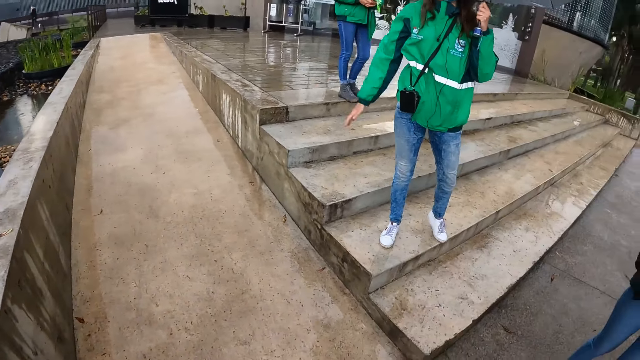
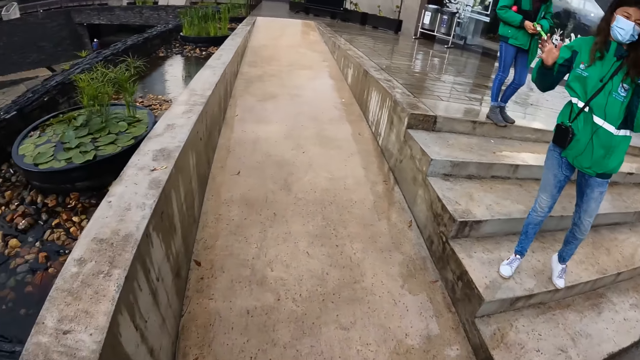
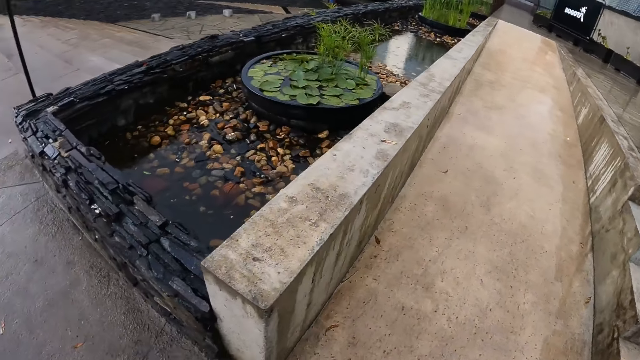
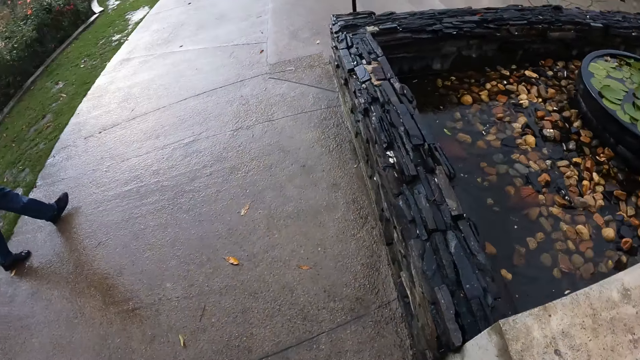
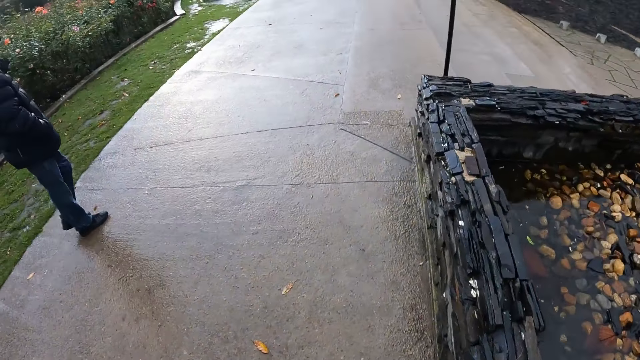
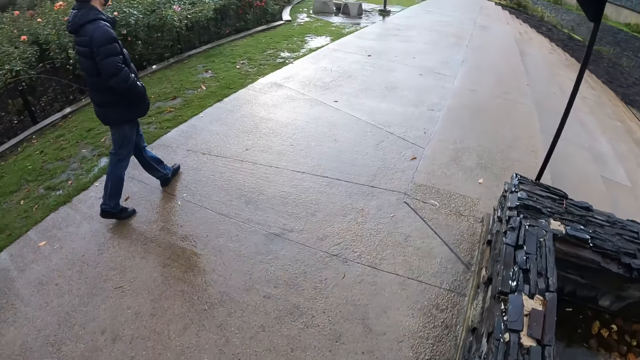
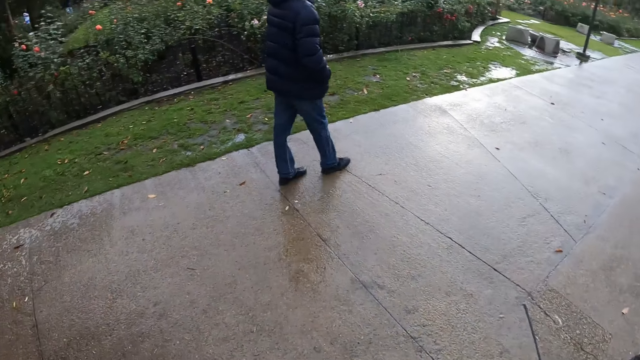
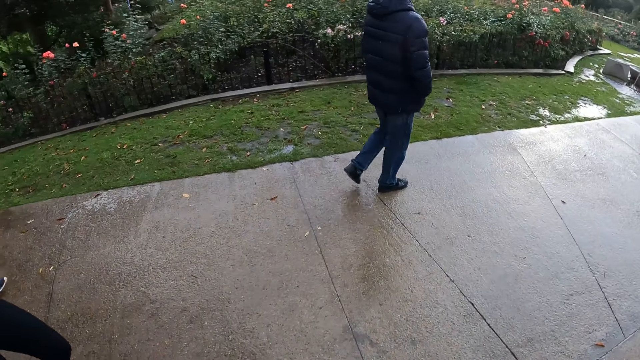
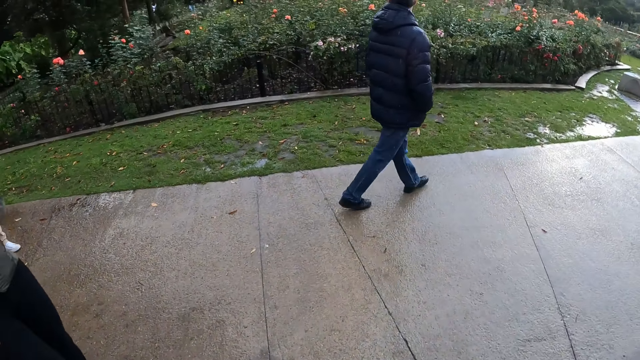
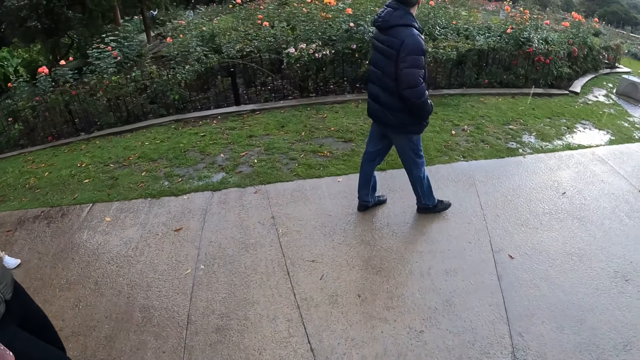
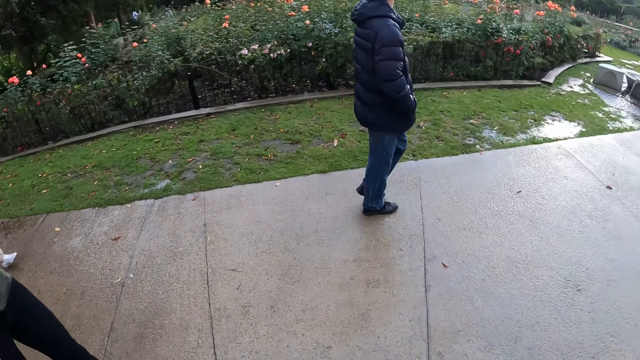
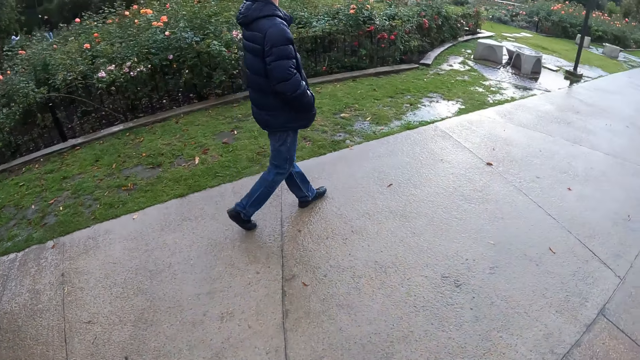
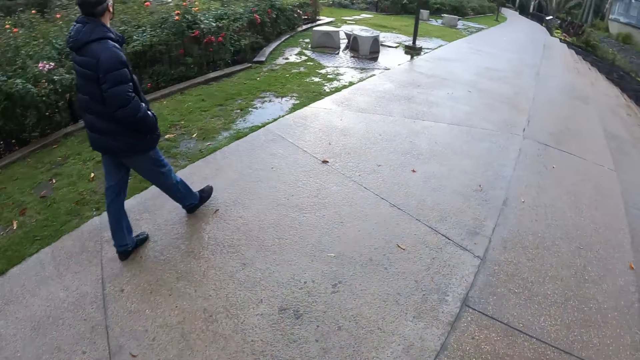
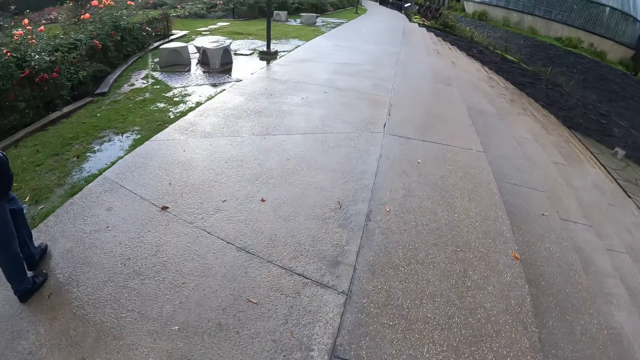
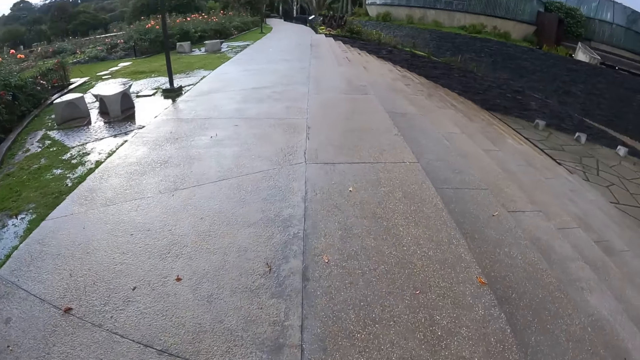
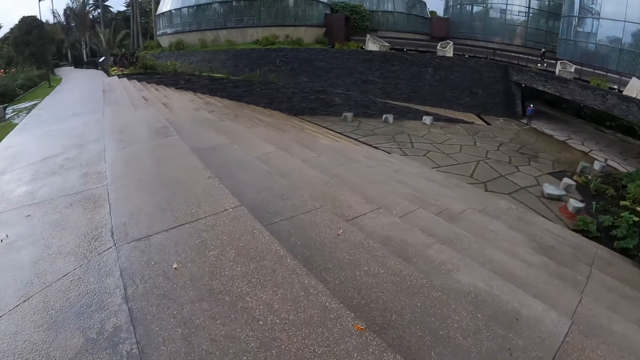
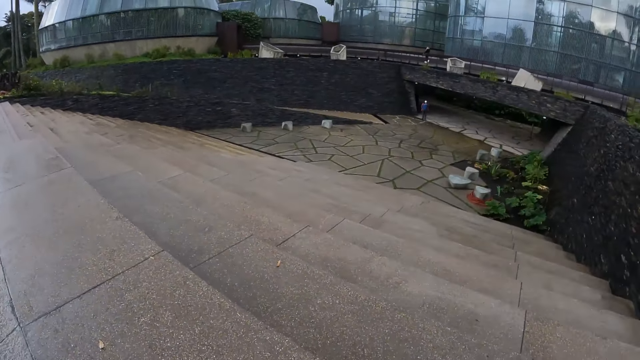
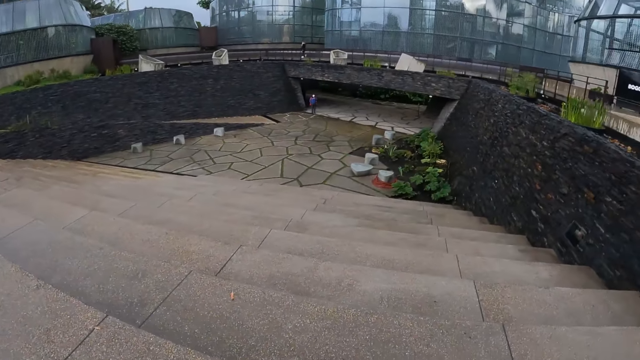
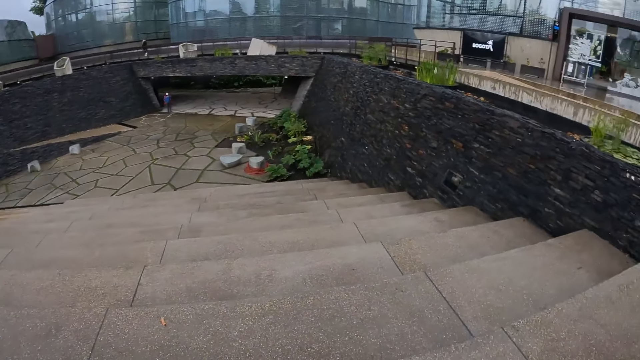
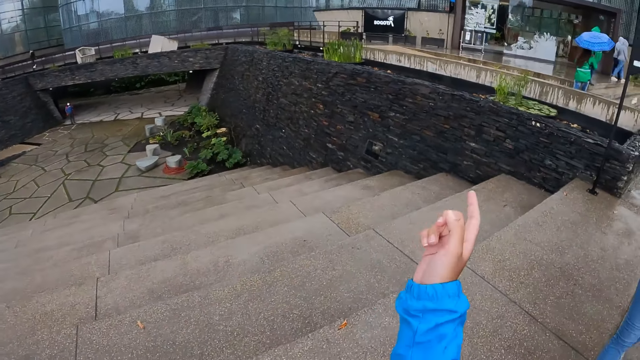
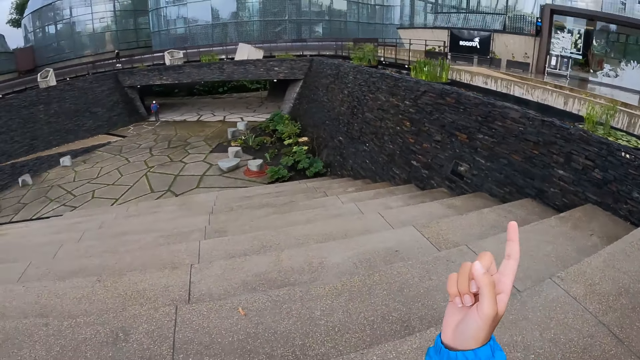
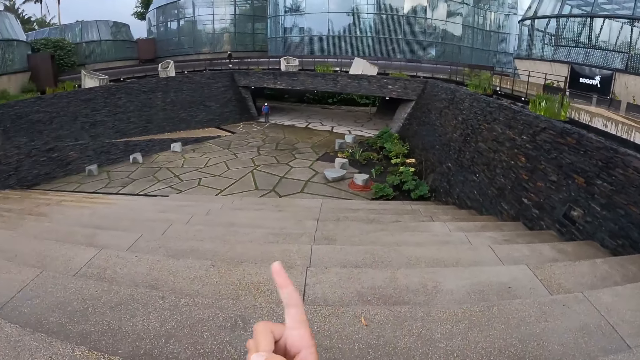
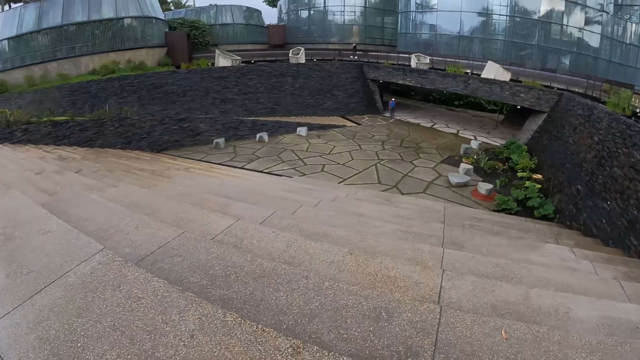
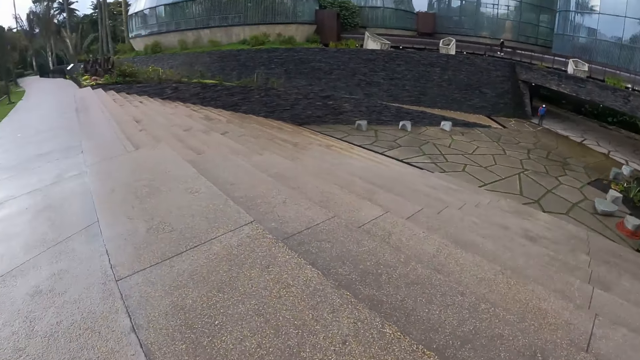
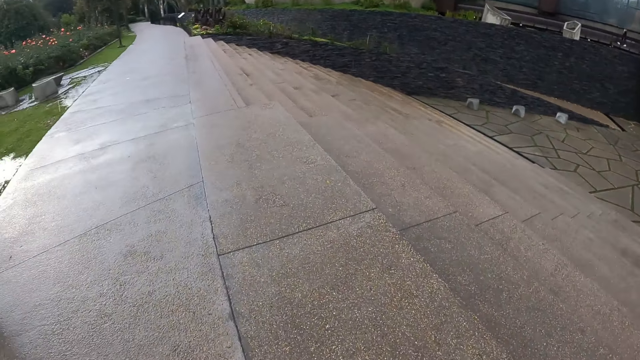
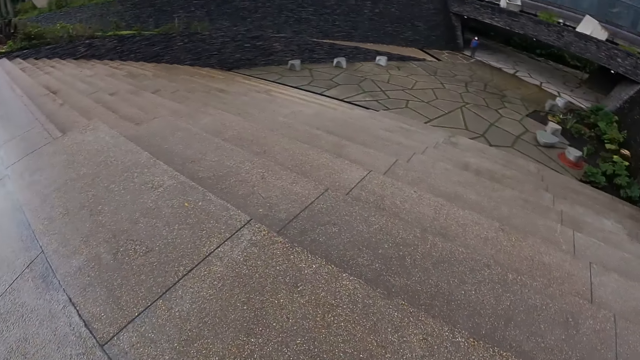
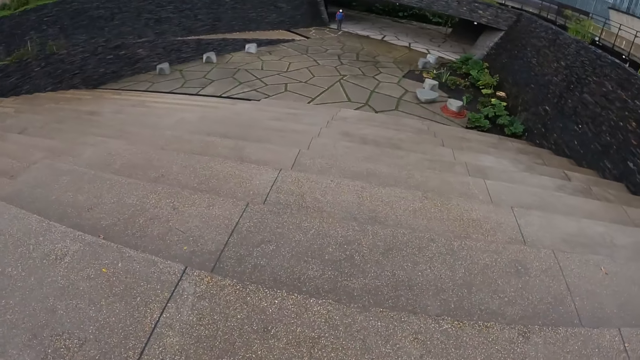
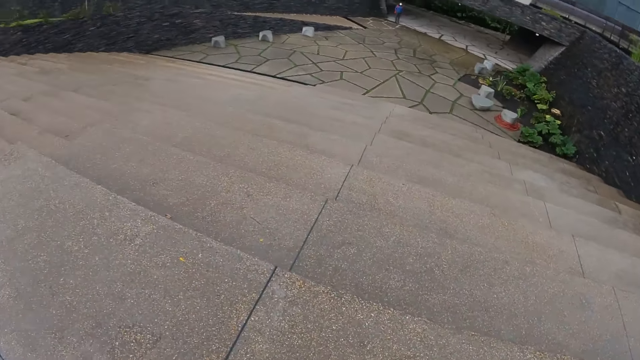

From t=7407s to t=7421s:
A man walks on the road. The camera wearer looks around. He walks on the road with the group of people. He speaks with gestures and points to a building with his right hand.

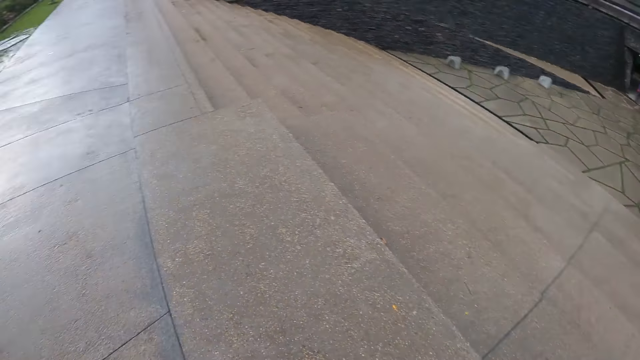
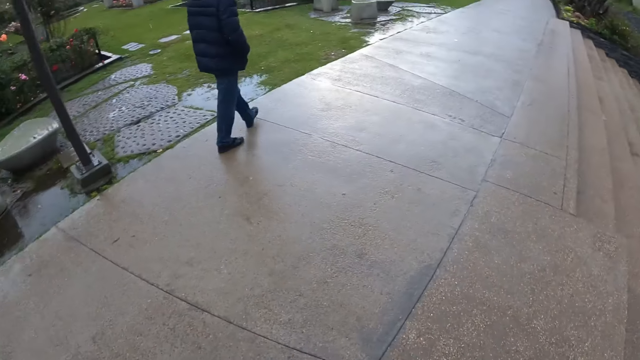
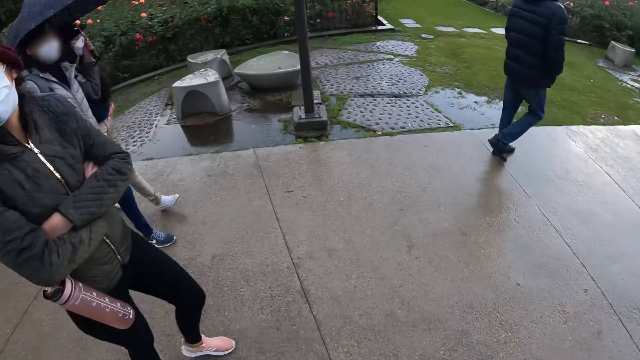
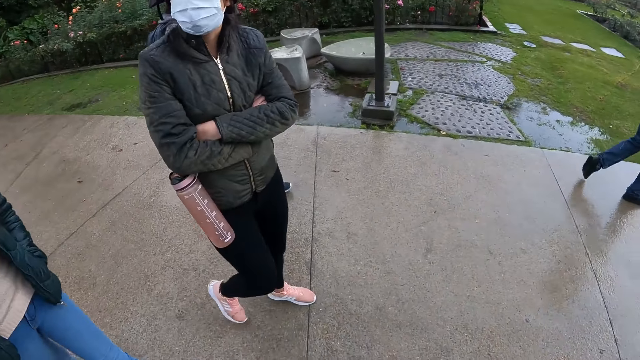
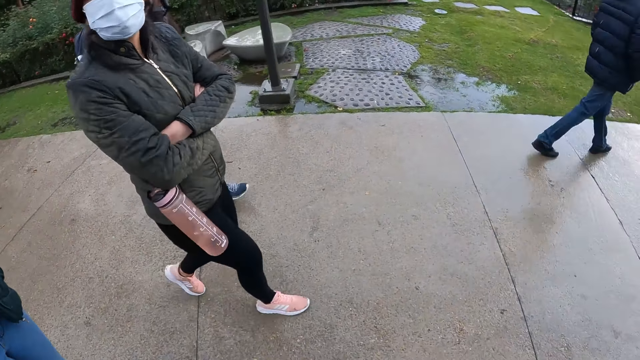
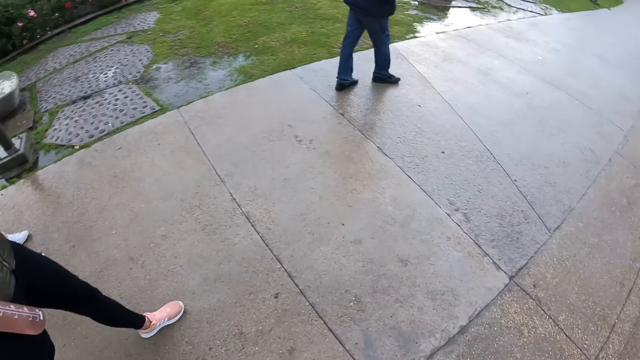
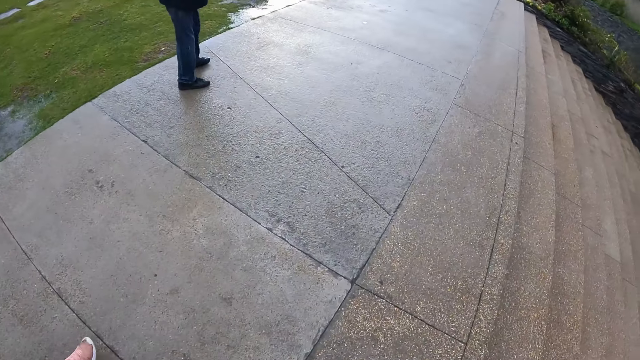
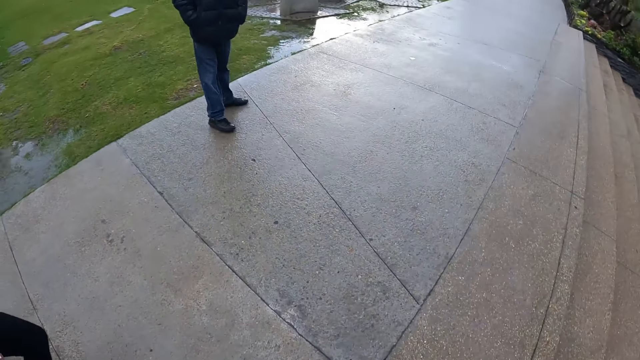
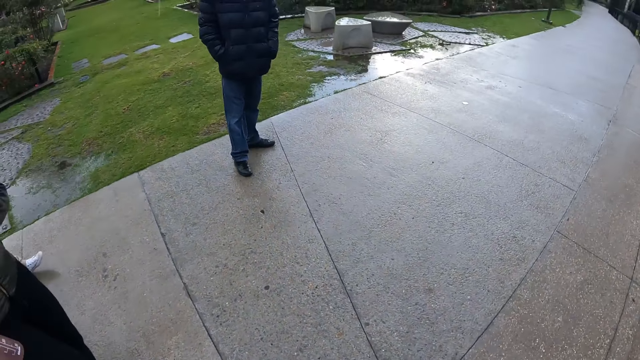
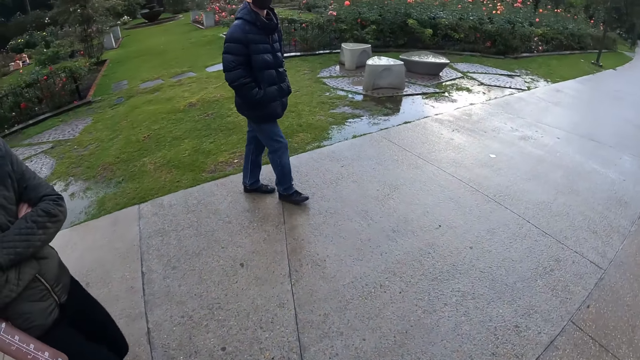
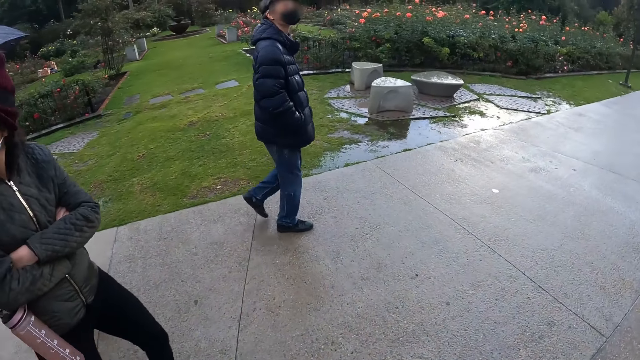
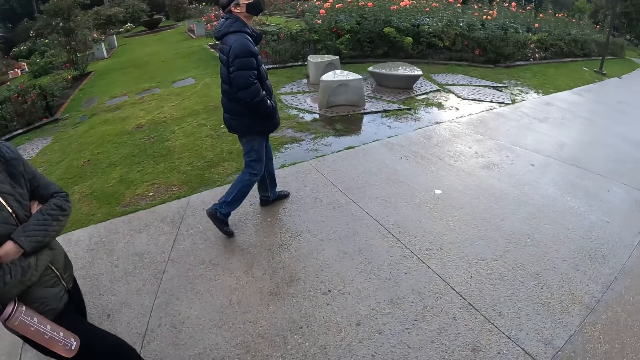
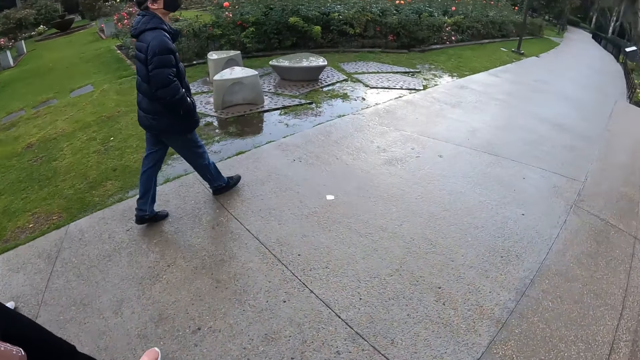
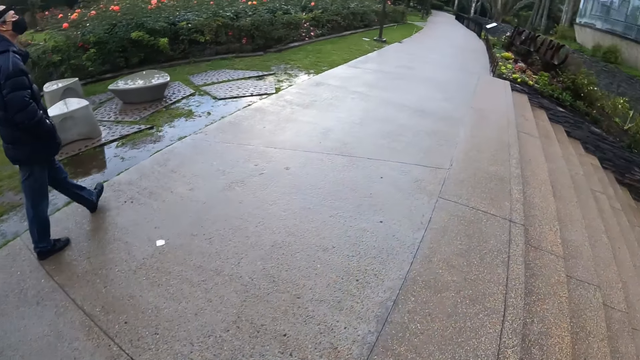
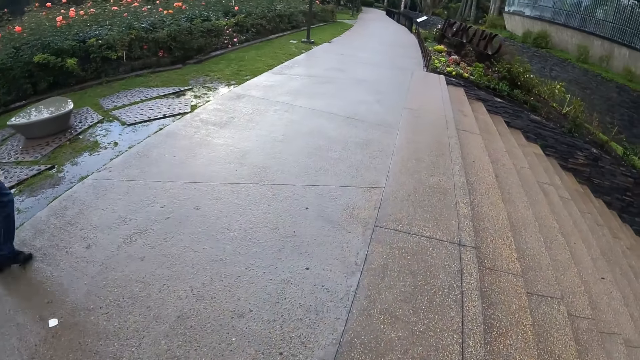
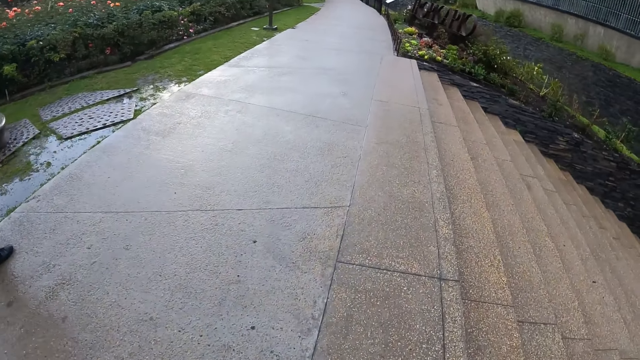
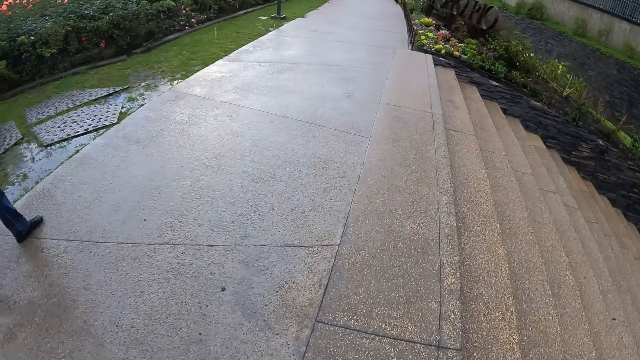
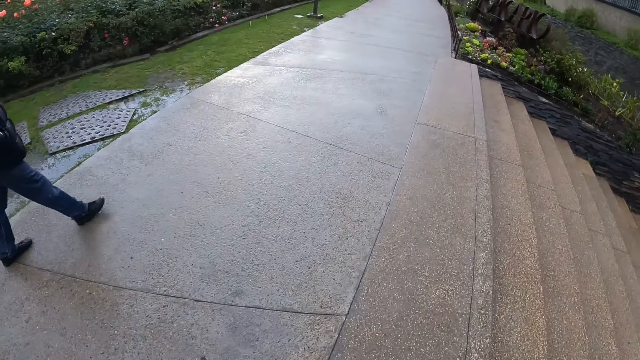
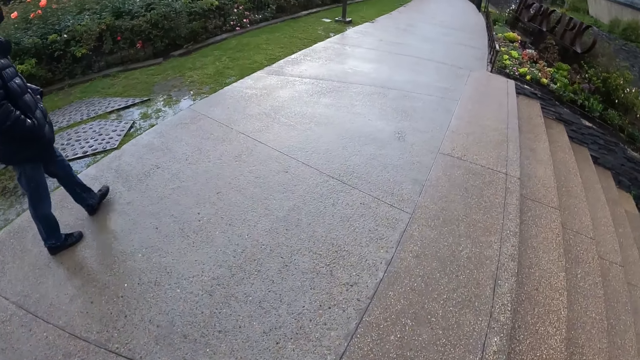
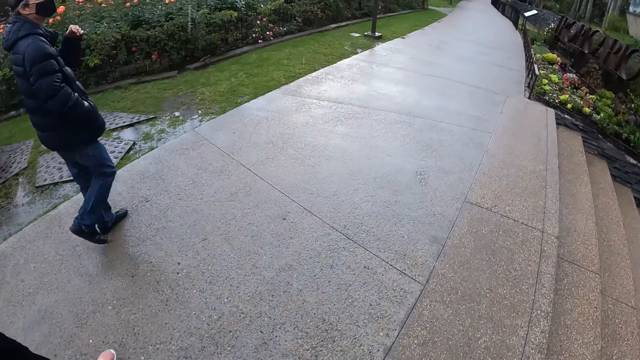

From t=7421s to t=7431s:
A man stops. The man walks.
